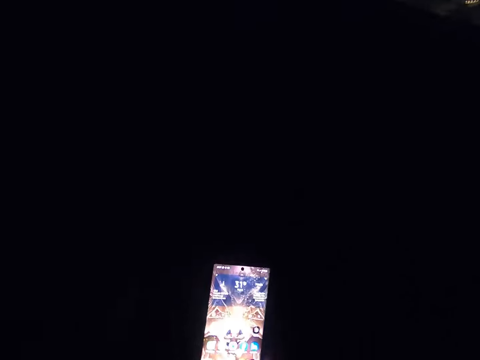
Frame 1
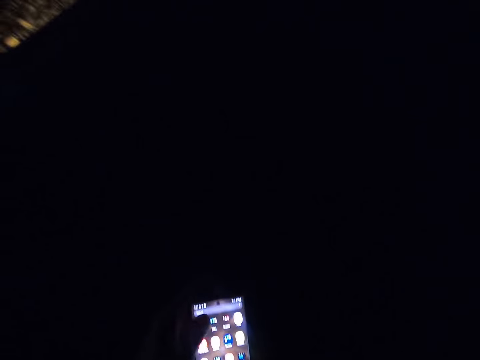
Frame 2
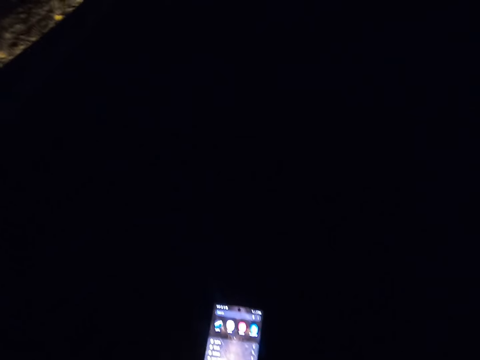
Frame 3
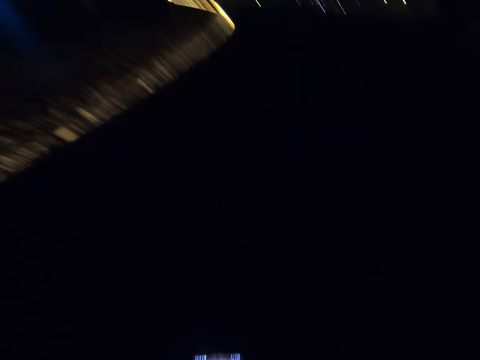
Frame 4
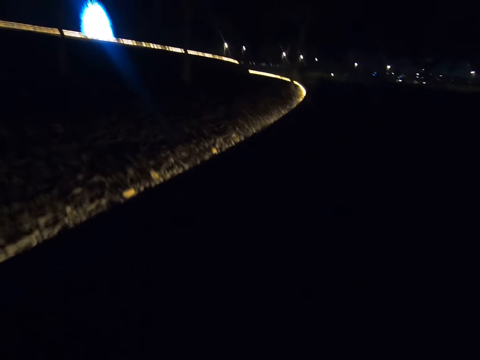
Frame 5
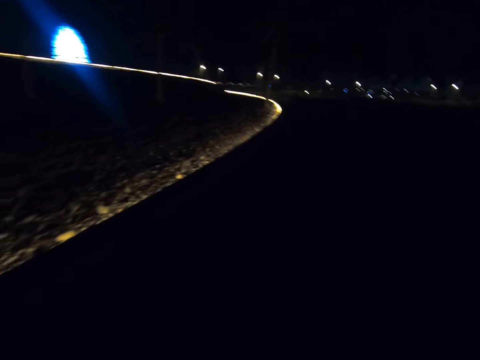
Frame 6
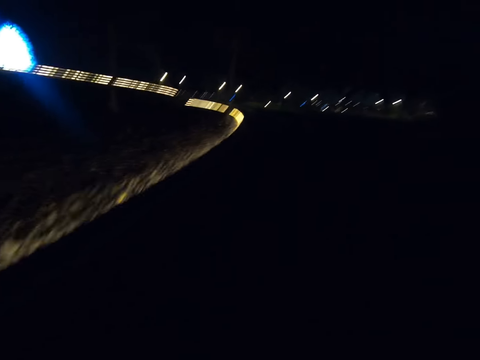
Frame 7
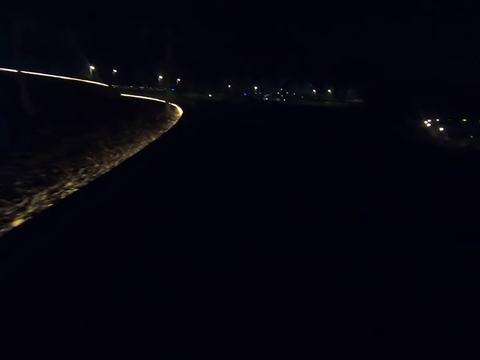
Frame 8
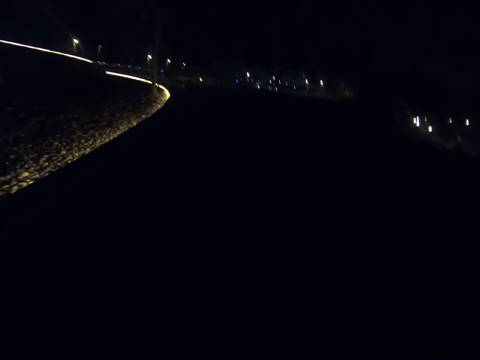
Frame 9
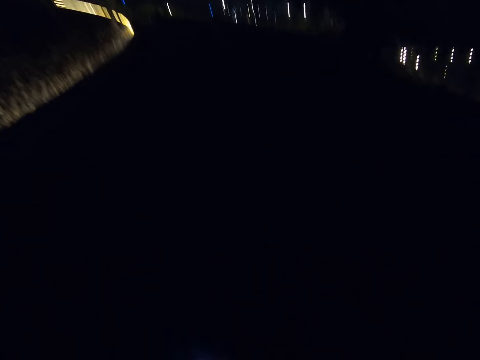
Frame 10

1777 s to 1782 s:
The camera wearer operates the phone. They walk along the pavement.

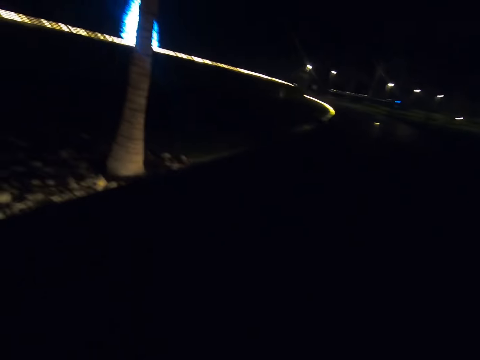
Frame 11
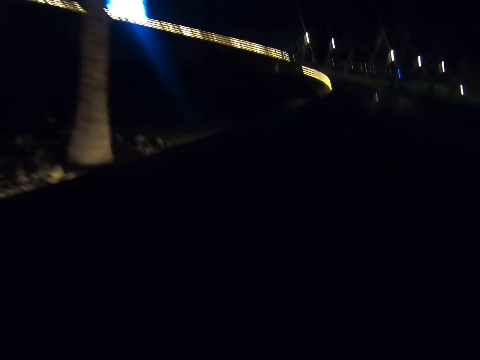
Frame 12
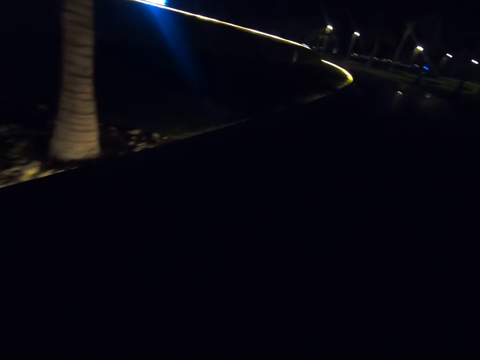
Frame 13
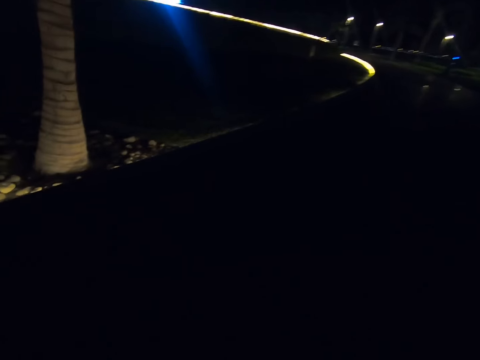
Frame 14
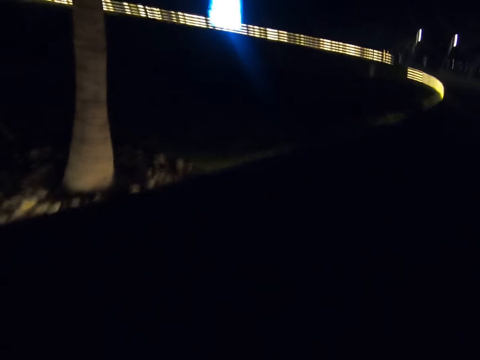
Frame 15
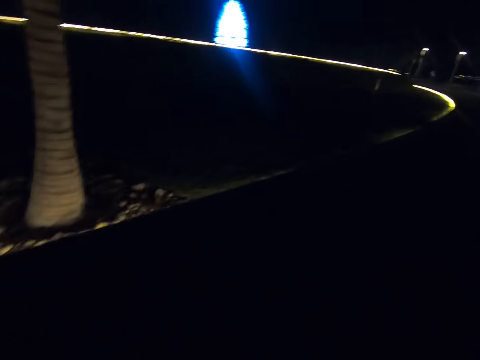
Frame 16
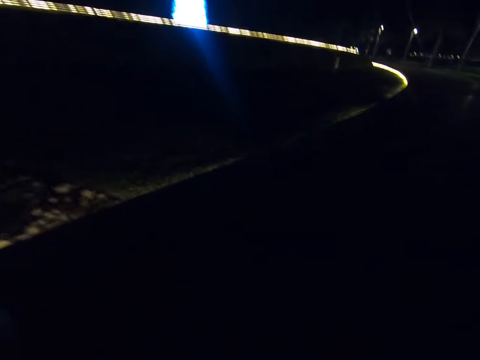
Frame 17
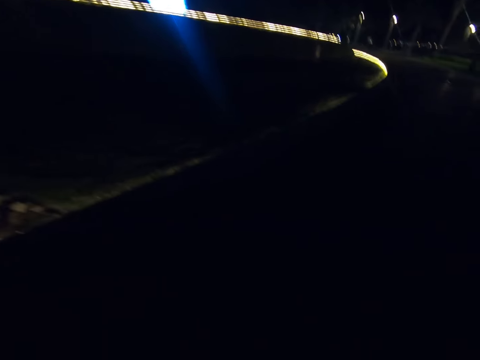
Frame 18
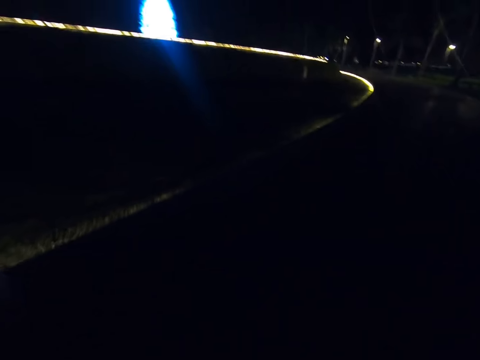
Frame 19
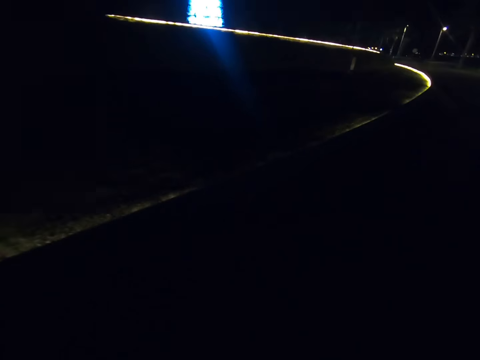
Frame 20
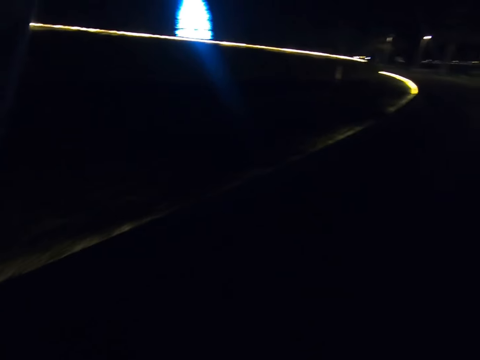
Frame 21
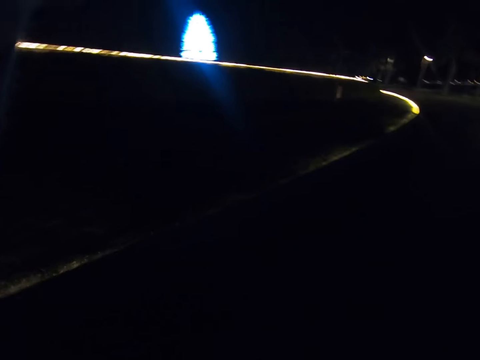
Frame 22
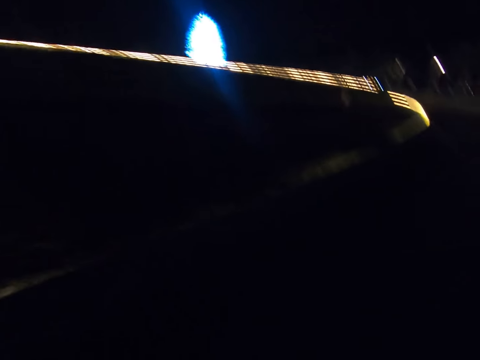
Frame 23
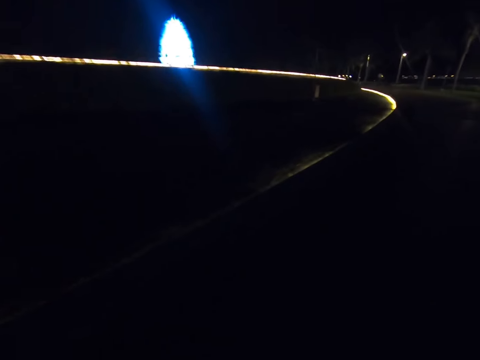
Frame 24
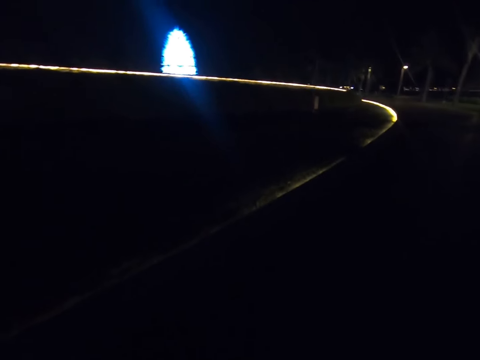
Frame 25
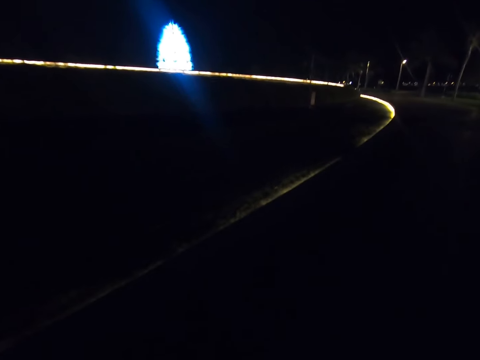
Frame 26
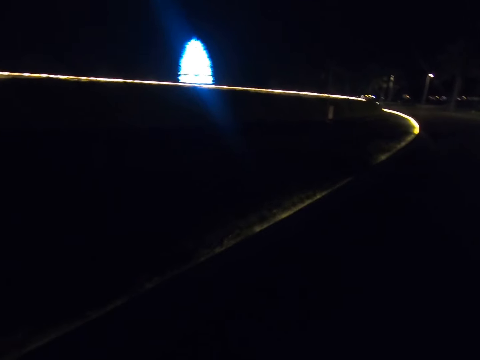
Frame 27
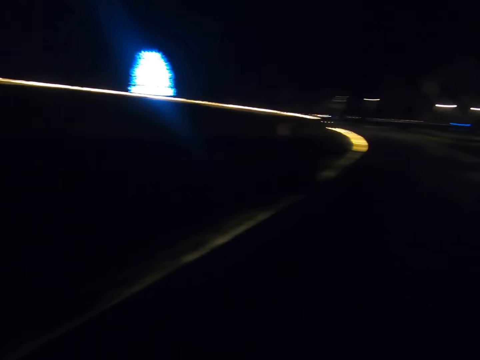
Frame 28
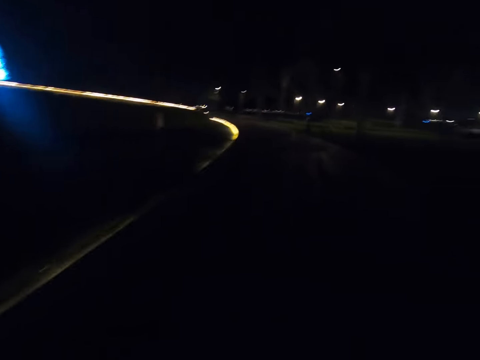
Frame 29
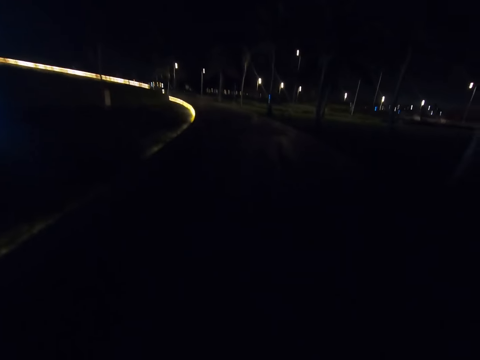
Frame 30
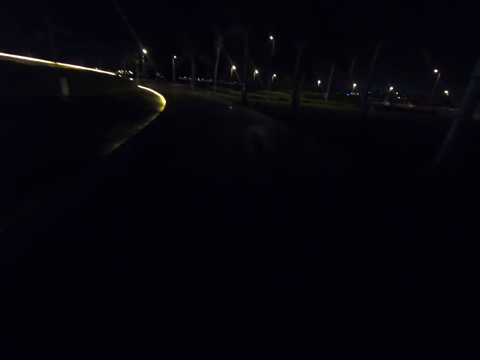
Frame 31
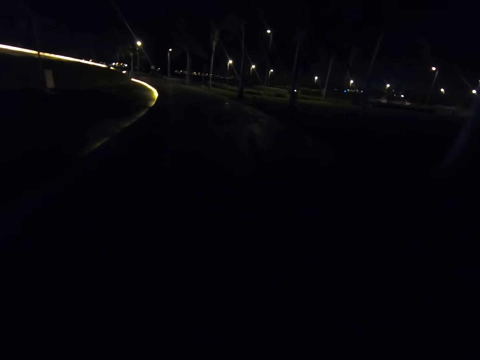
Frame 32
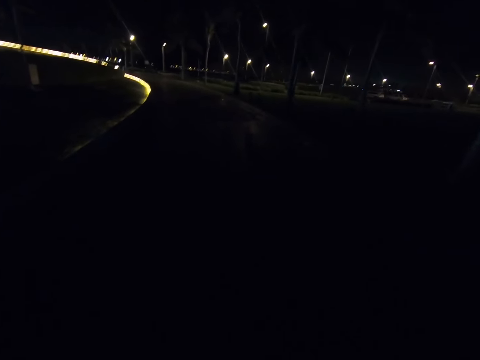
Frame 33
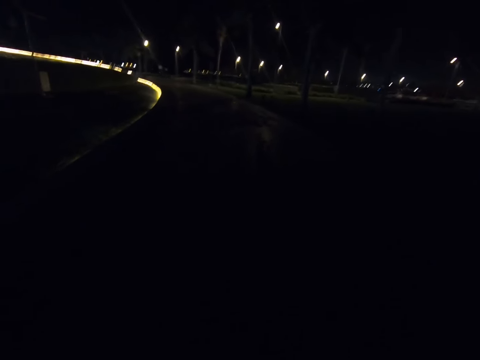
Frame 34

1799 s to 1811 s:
The camera wearer walks along the pavement.

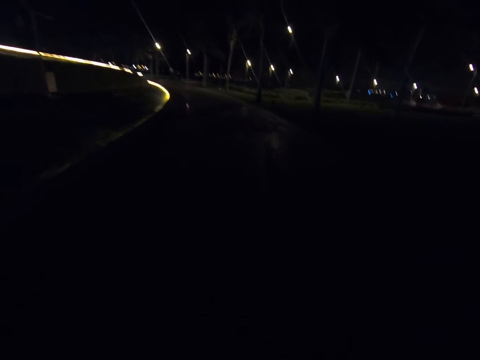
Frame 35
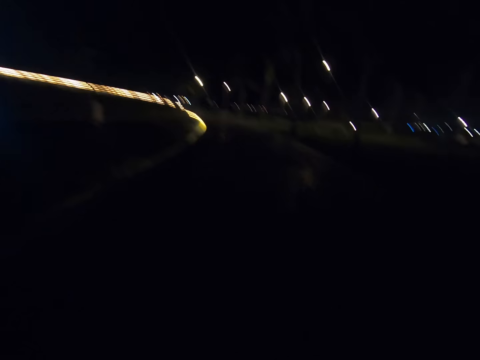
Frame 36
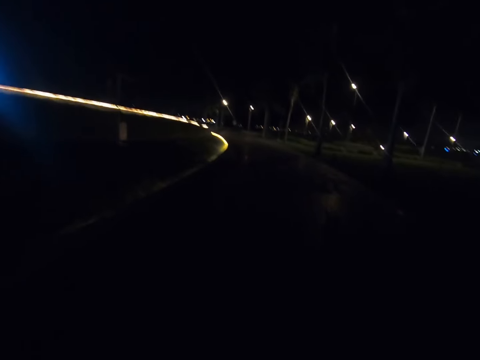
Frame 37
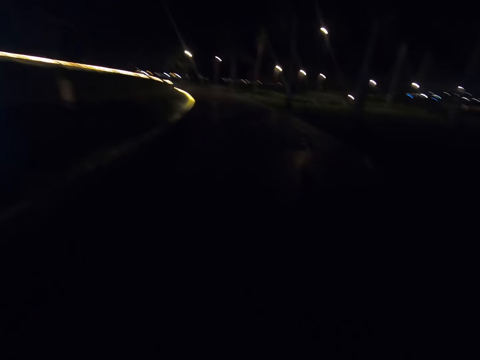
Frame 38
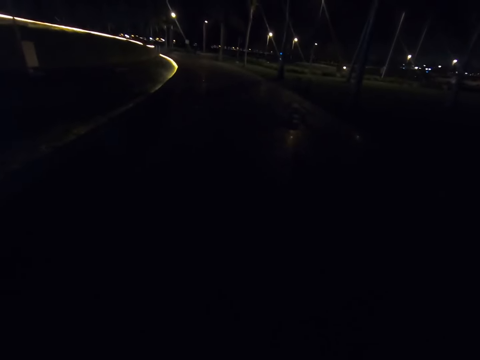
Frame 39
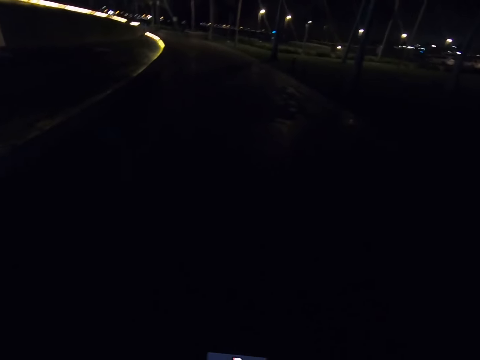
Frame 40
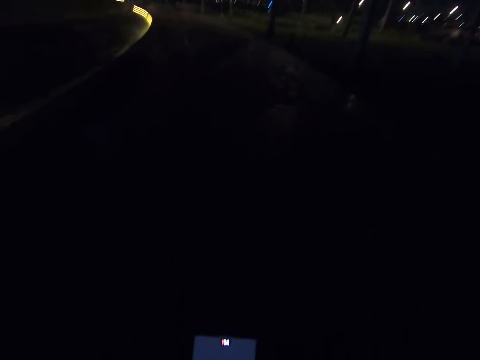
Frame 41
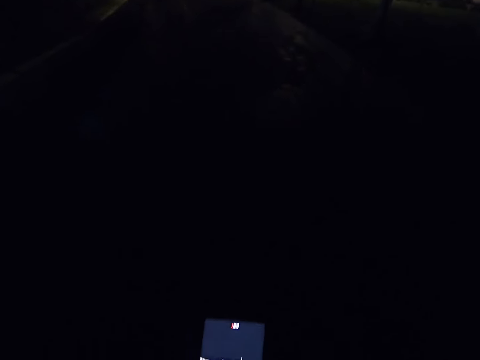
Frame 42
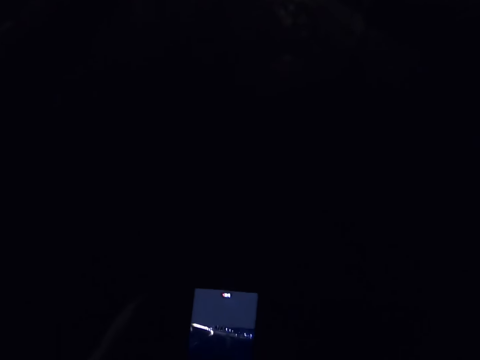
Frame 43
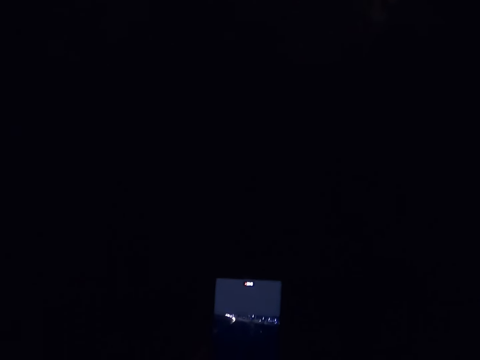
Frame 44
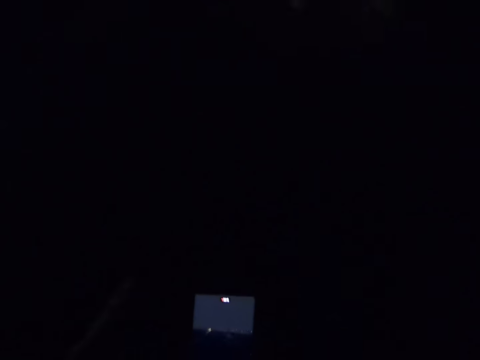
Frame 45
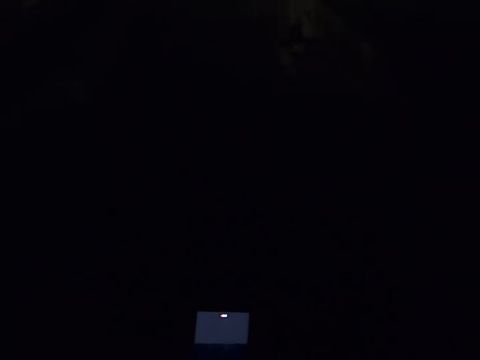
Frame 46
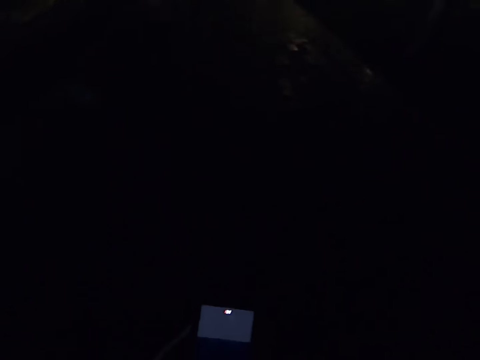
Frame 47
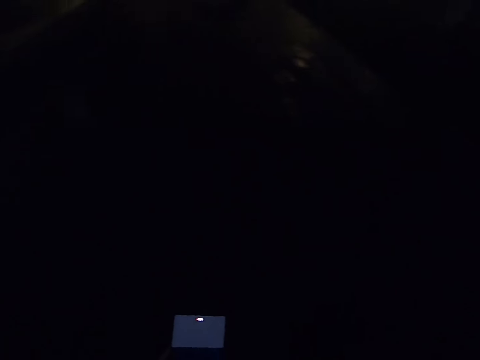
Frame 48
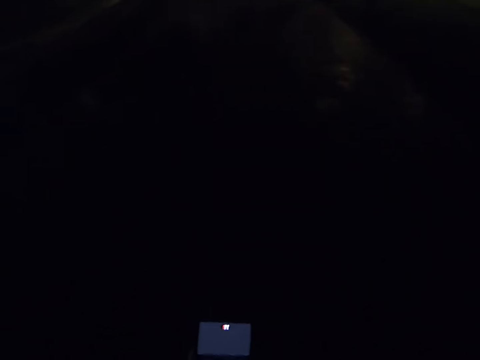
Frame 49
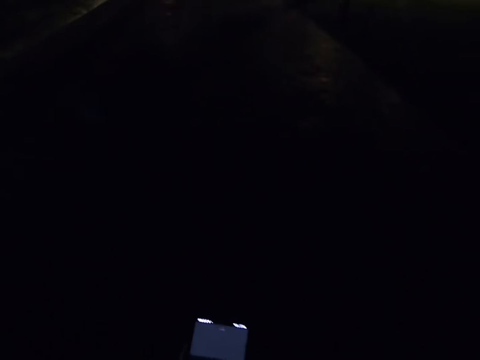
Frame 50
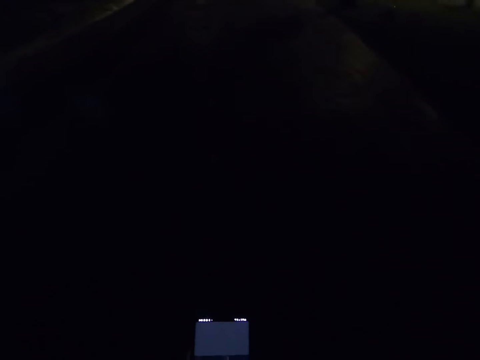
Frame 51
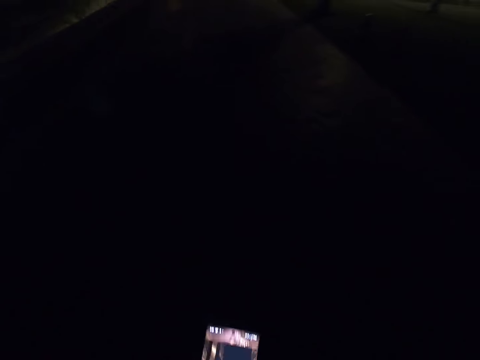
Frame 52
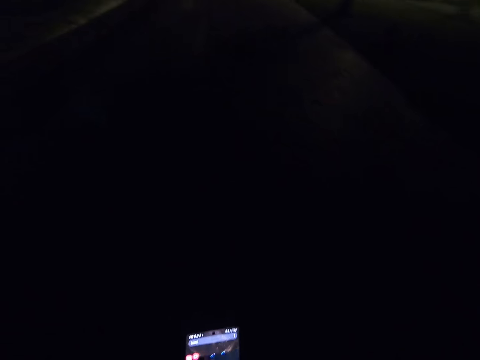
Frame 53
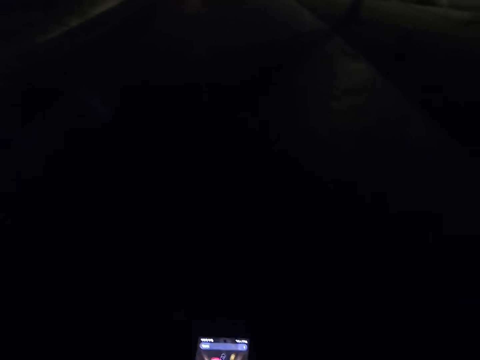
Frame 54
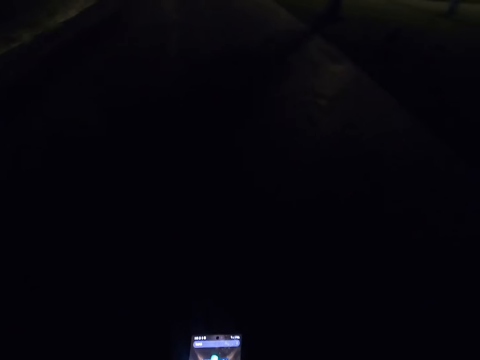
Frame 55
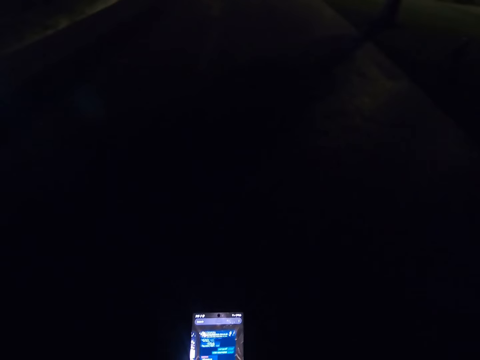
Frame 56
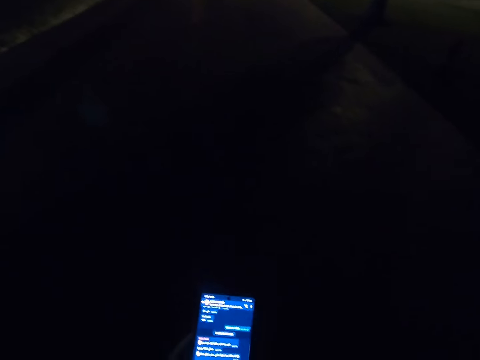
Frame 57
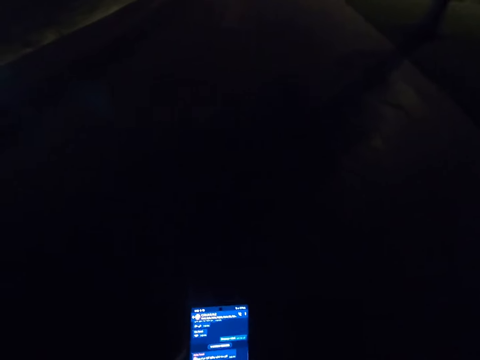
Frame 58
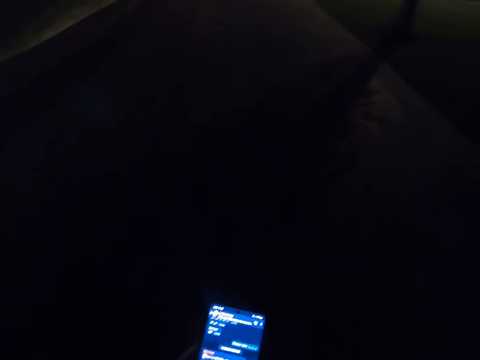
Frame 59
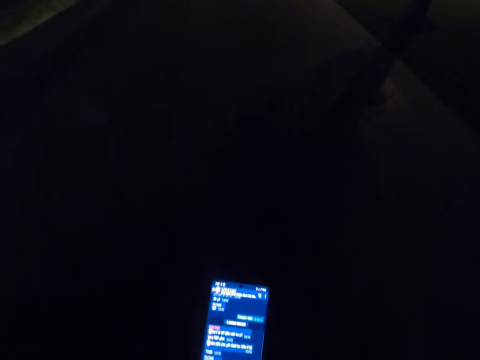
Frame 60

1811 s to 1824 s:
The camera wearer scrolls the phone. They walk along the pavement. They operate the phone.
